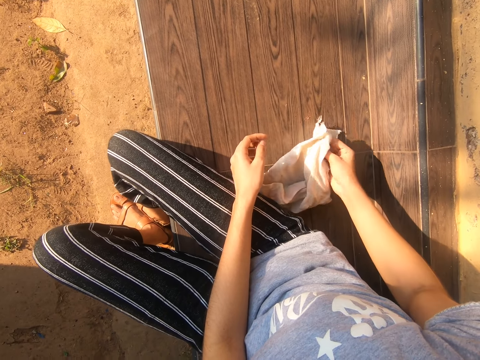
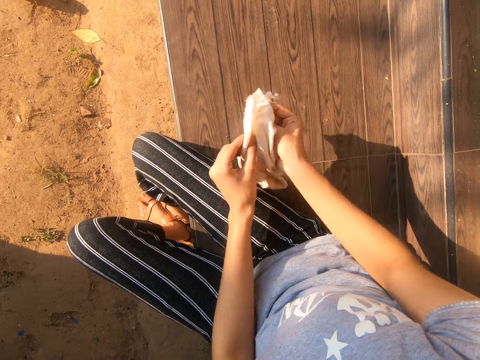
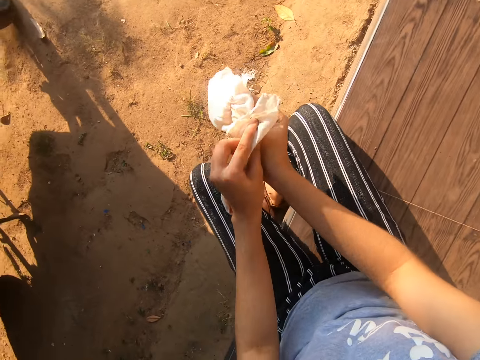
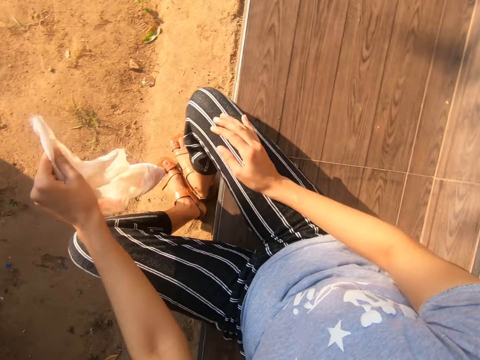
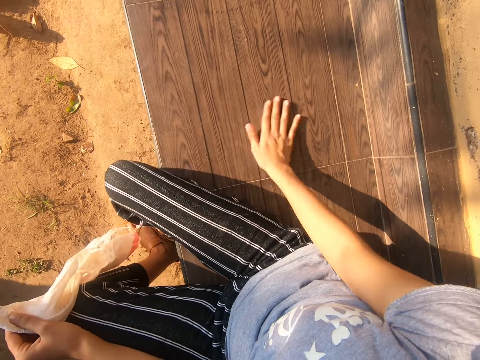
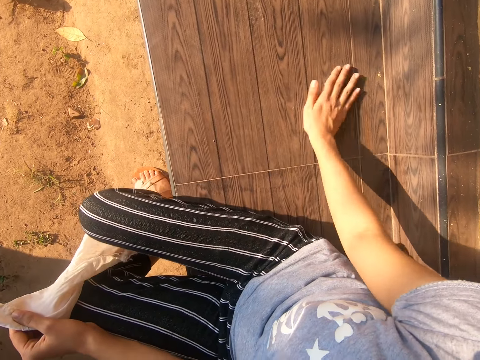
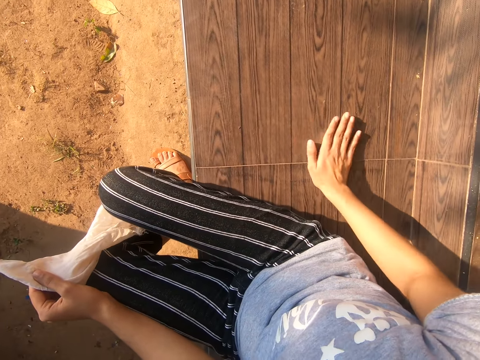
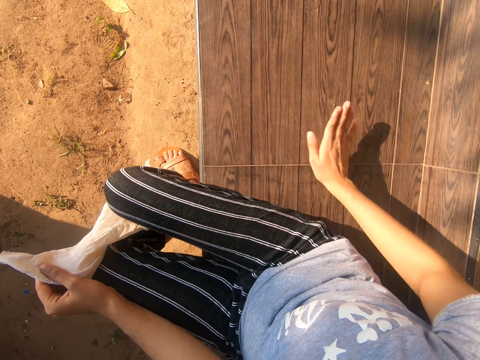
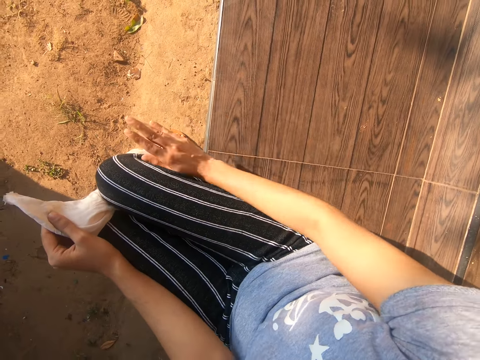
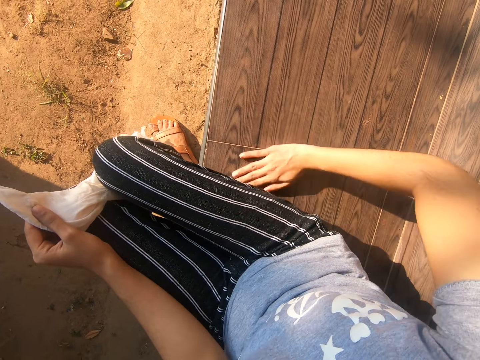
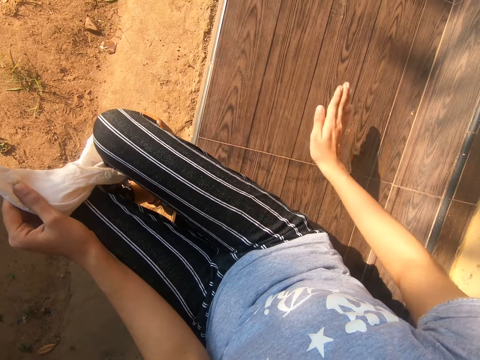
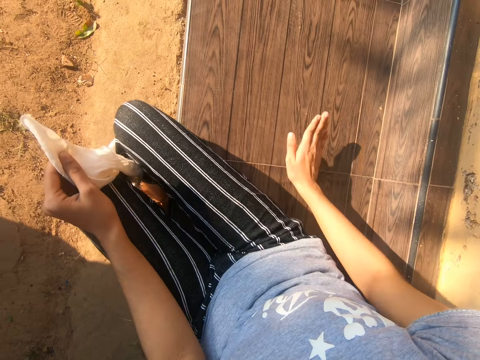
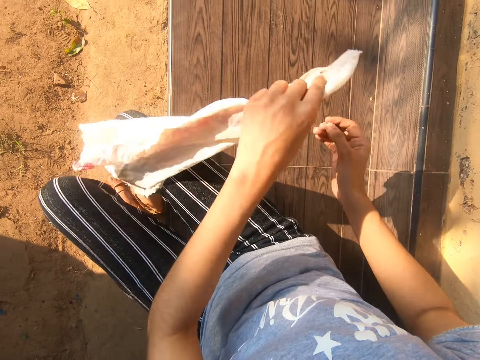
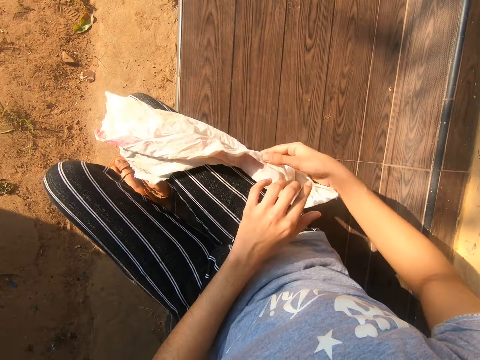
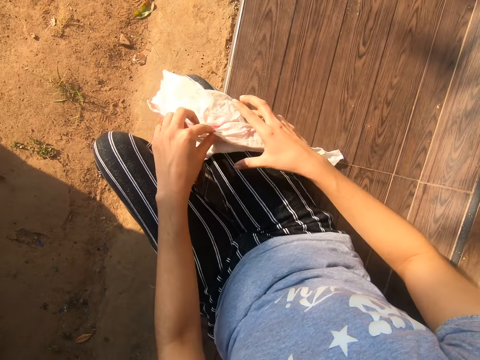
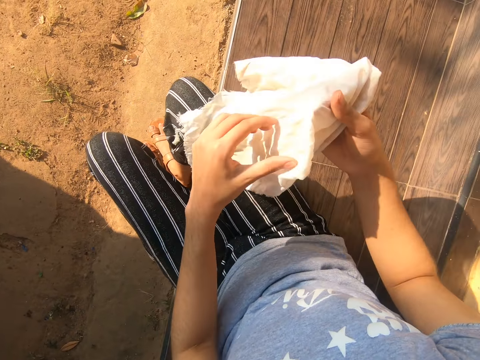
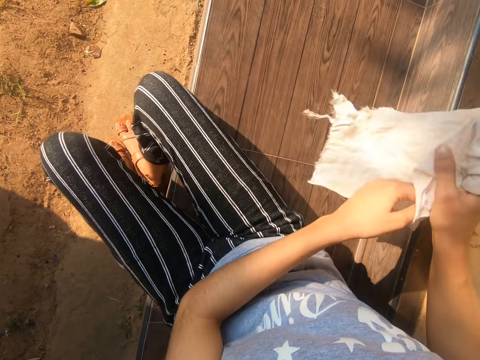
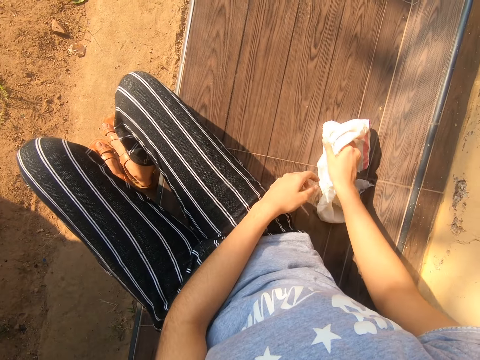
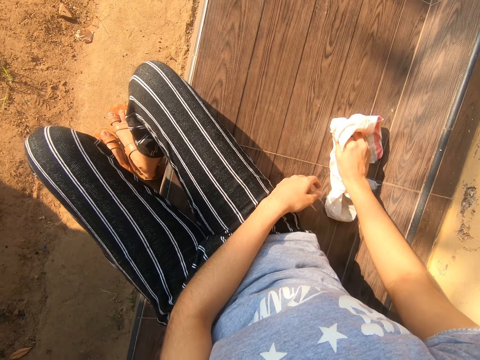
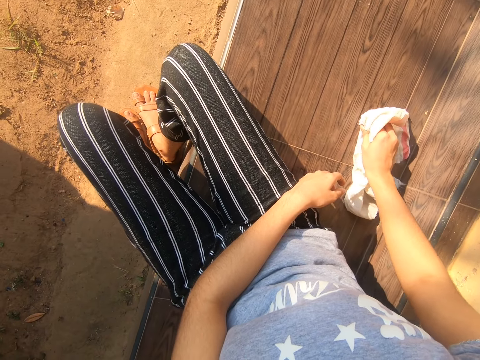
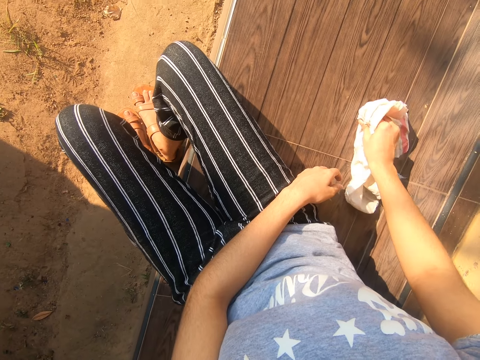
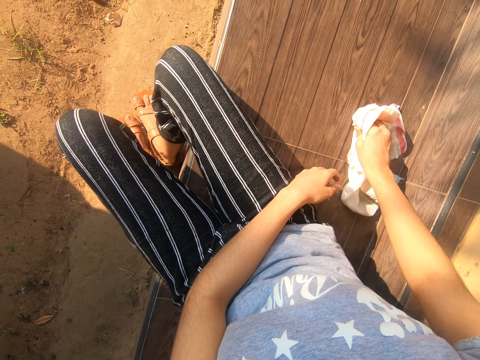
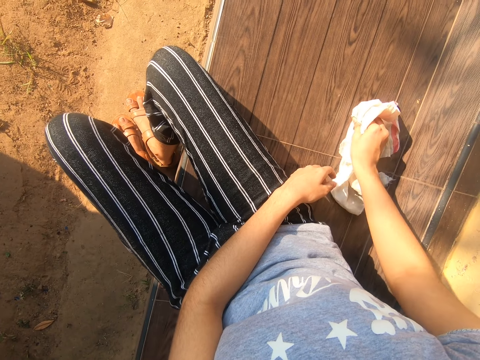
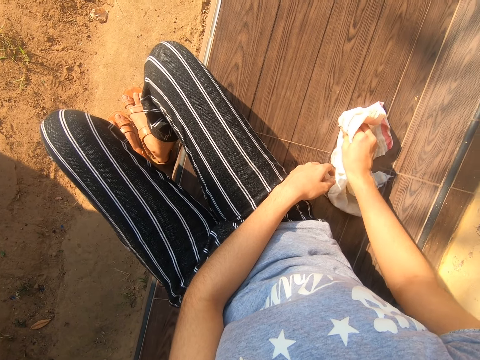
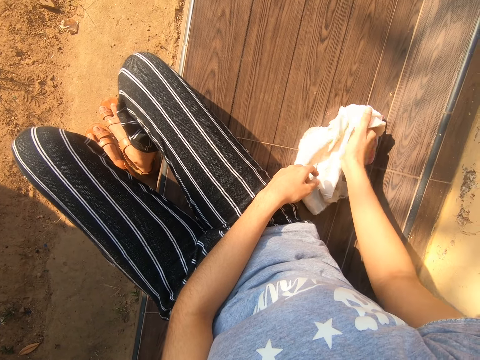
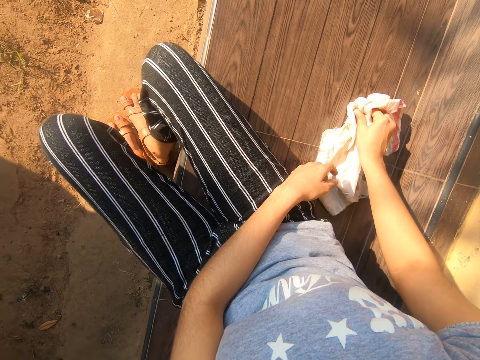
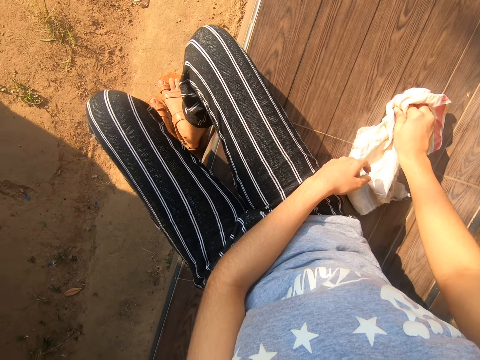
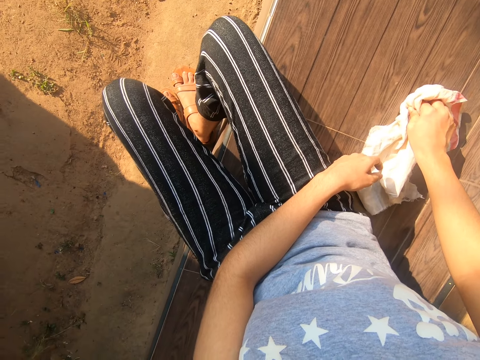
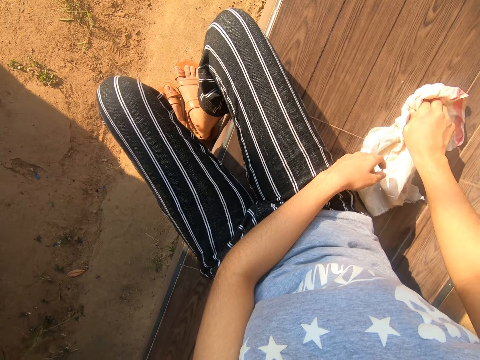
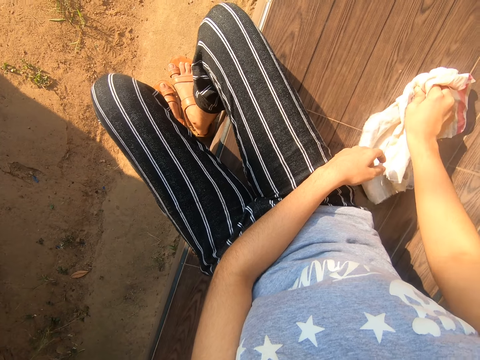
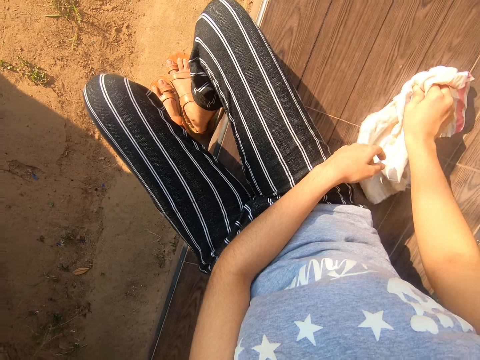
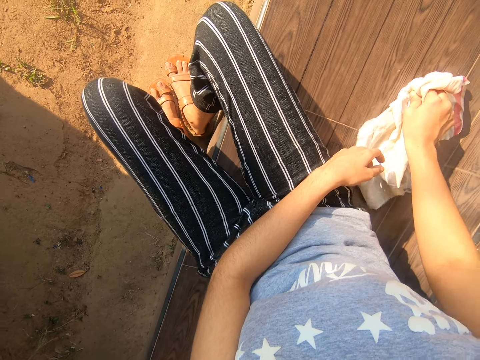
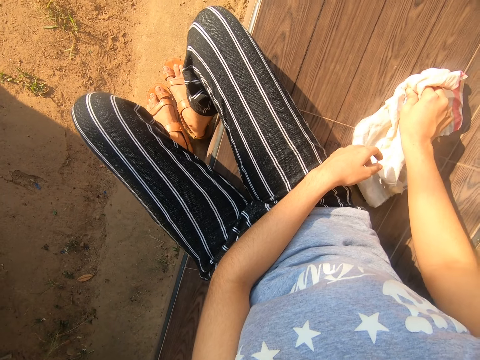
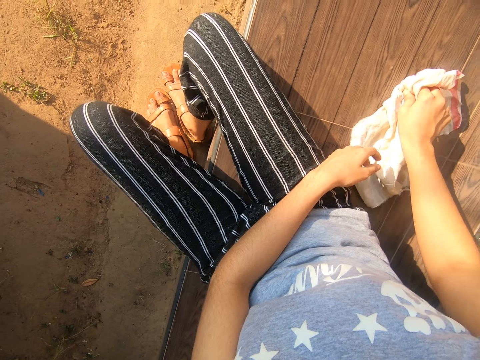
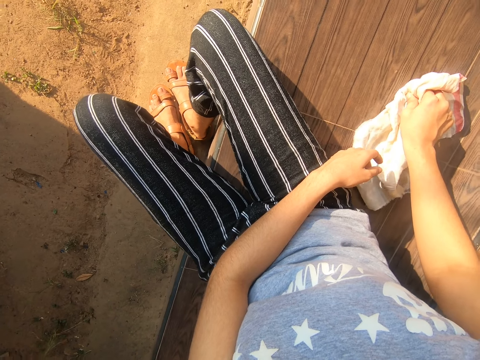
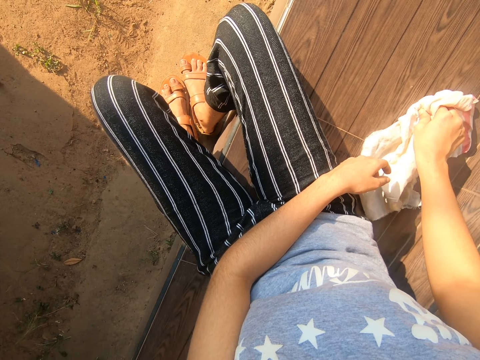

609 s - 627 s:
The camera wearer shakes the hand towel. They wipe the verandah. They remove the stain on the verandah.

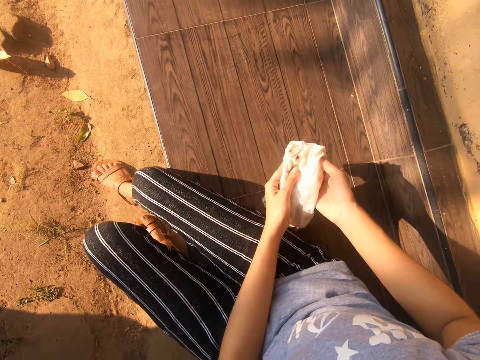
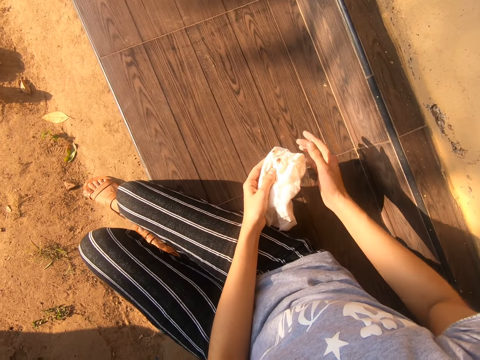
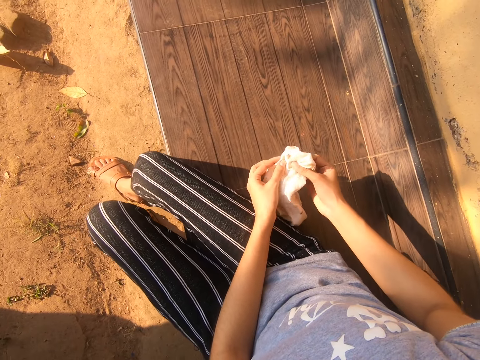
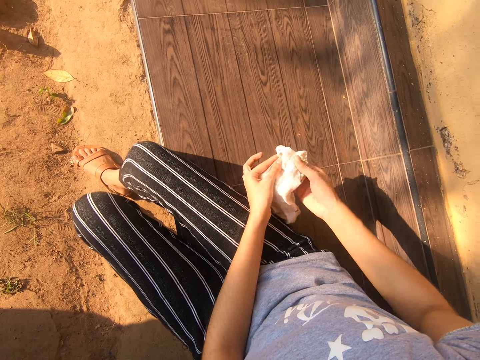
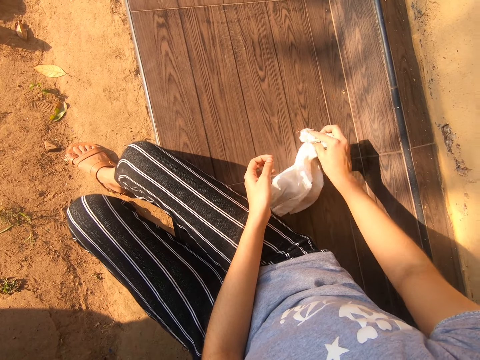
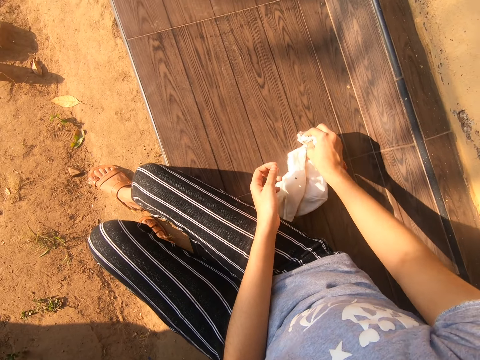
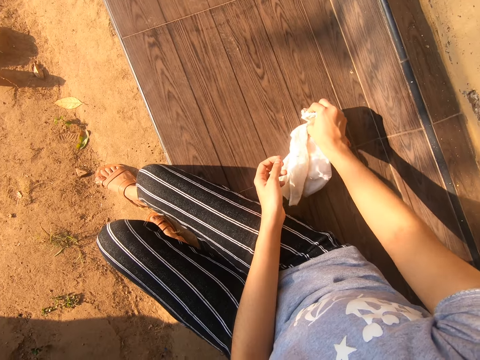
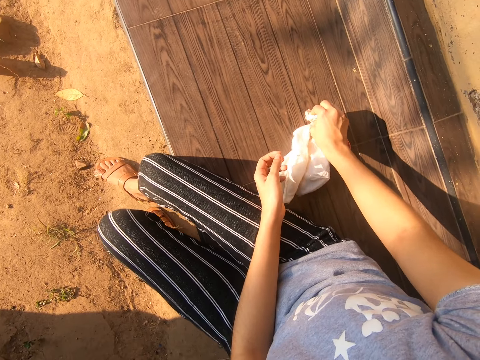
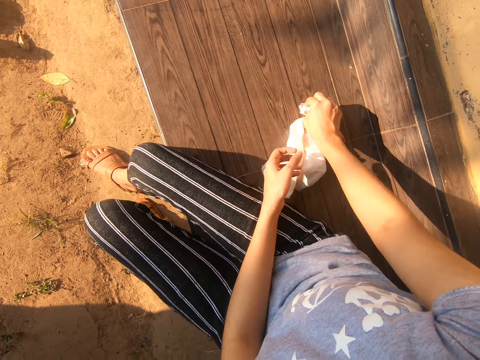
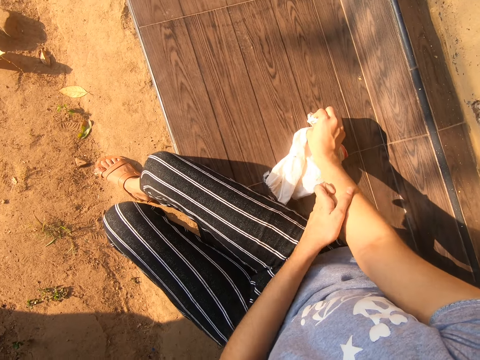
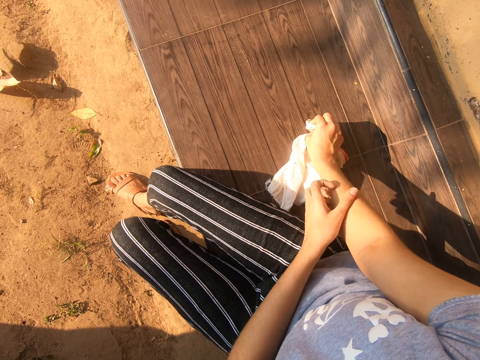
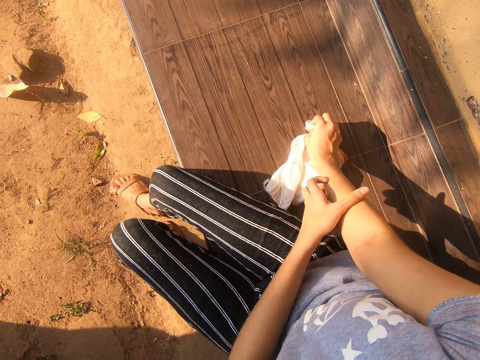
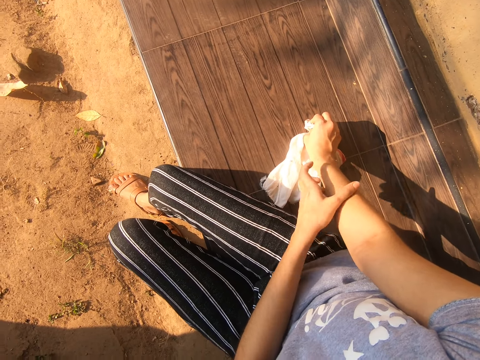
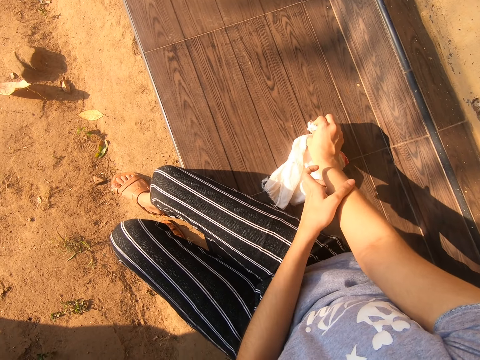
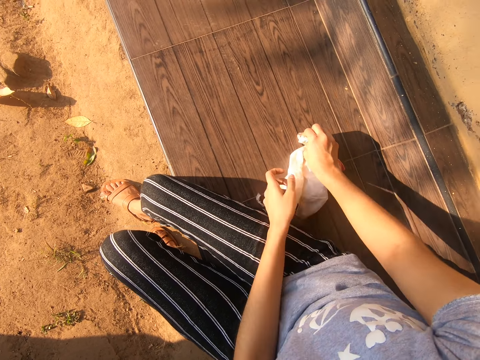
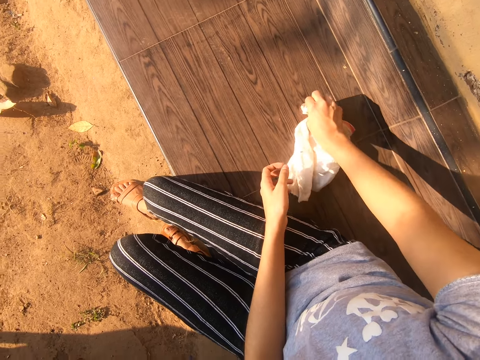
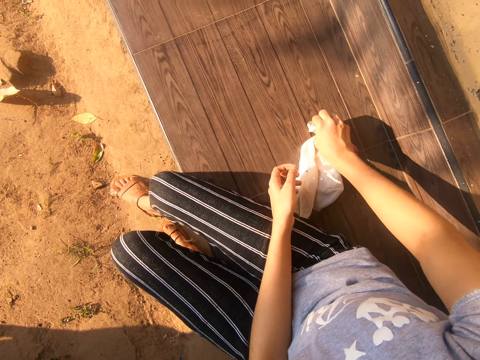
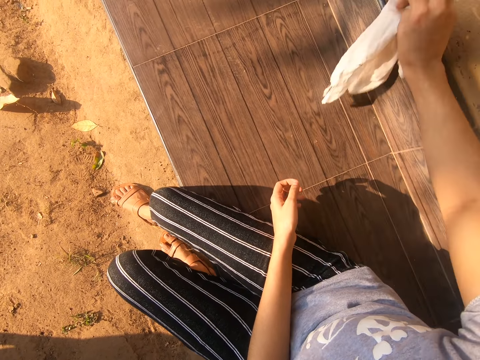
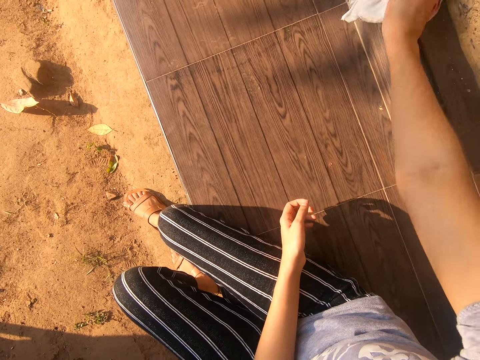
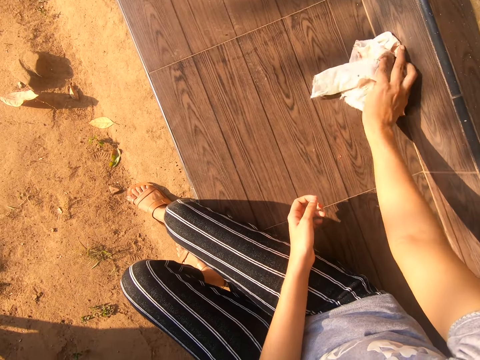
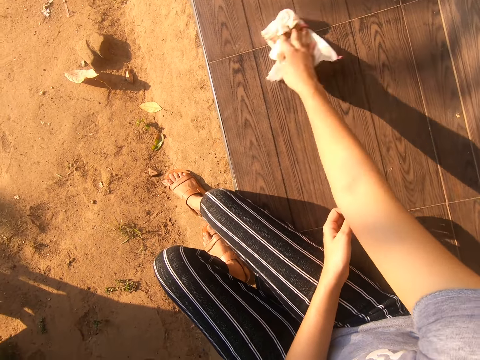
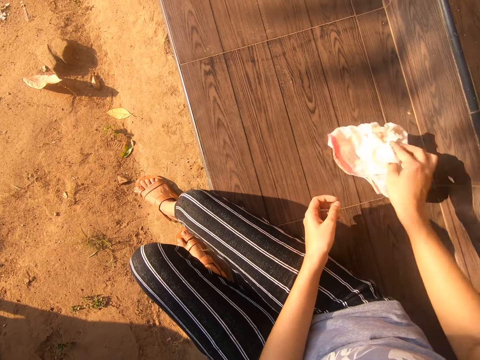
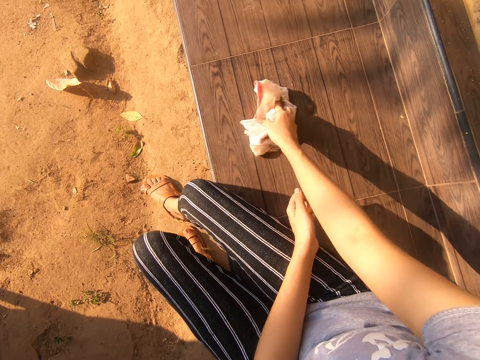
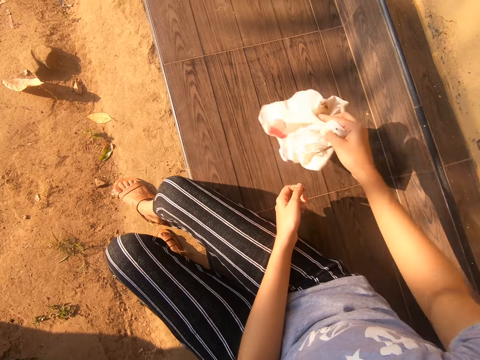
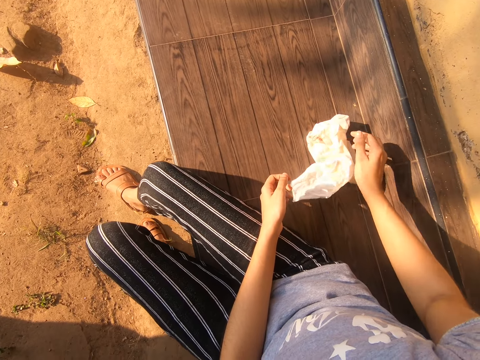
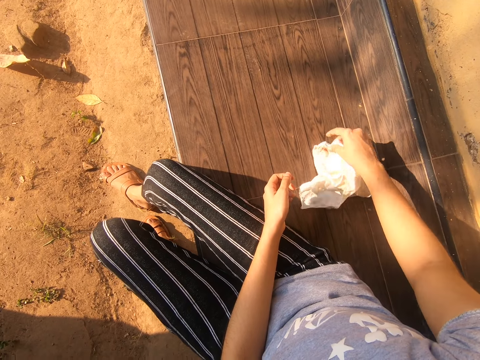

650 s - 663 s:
The camera wearer folds the hand towel. They scratch the right hand. They wipe the verandah.
